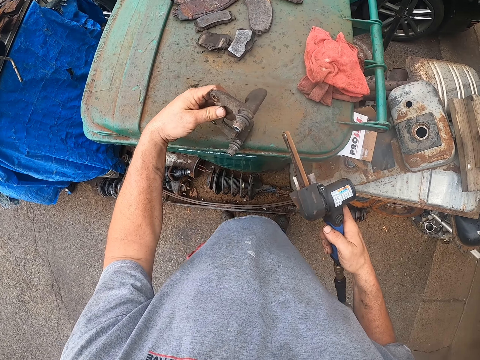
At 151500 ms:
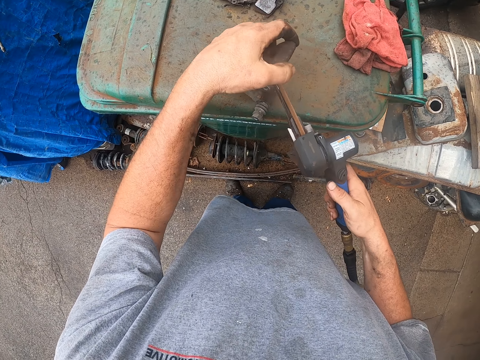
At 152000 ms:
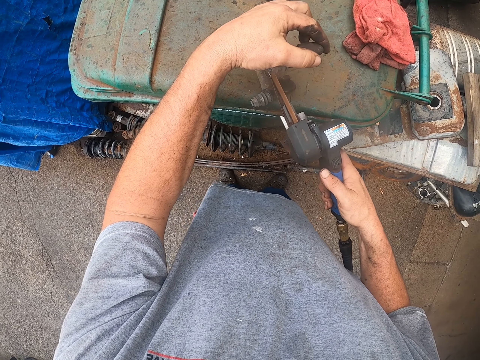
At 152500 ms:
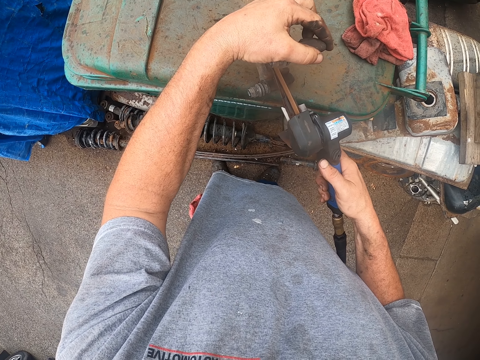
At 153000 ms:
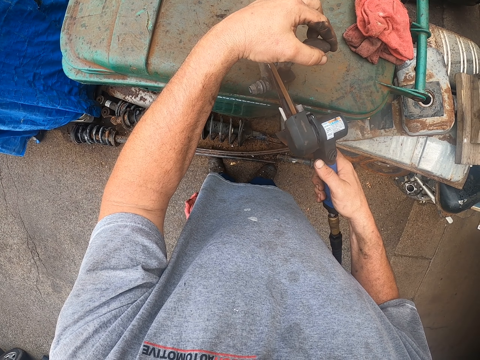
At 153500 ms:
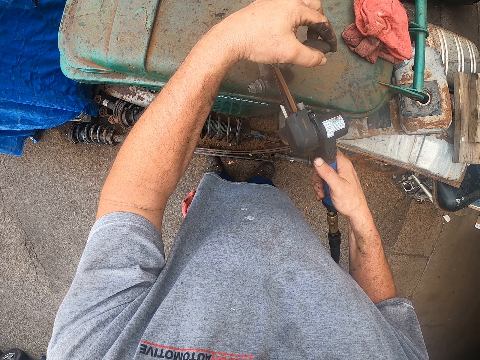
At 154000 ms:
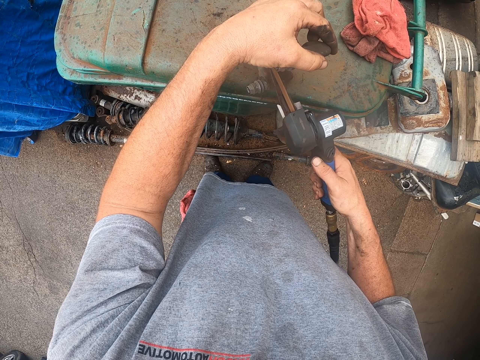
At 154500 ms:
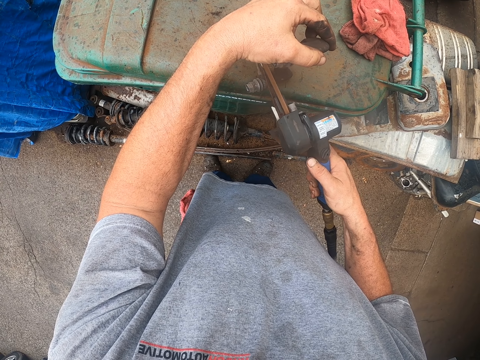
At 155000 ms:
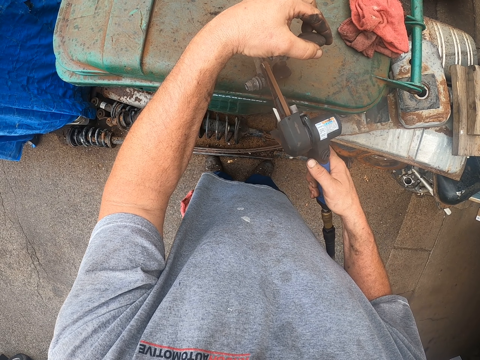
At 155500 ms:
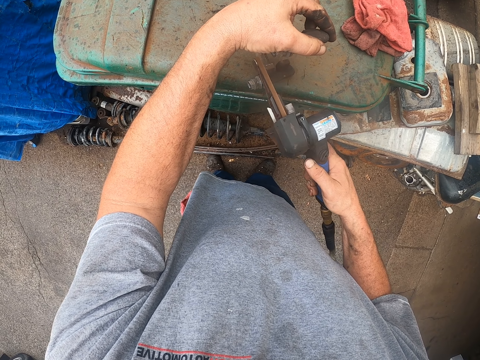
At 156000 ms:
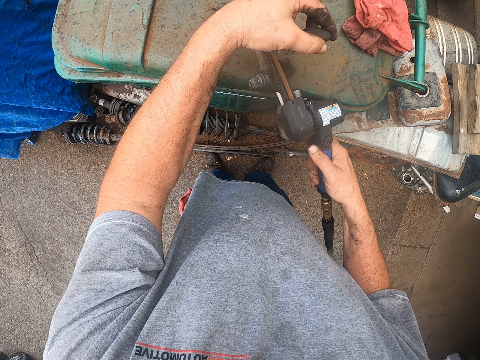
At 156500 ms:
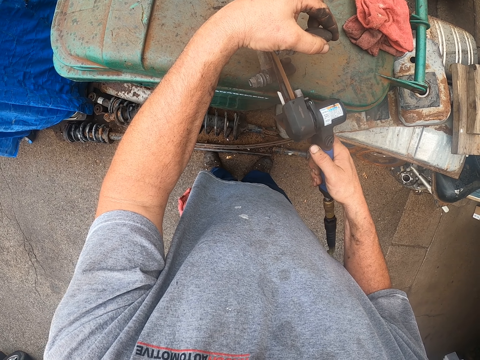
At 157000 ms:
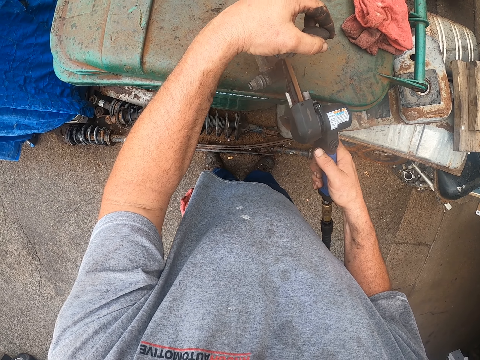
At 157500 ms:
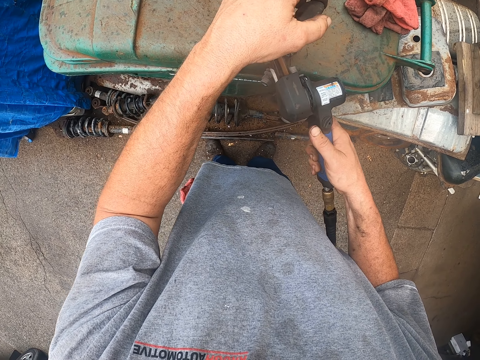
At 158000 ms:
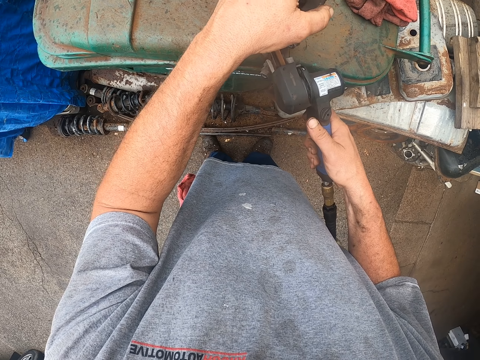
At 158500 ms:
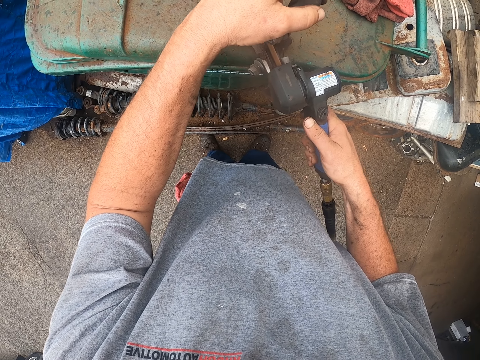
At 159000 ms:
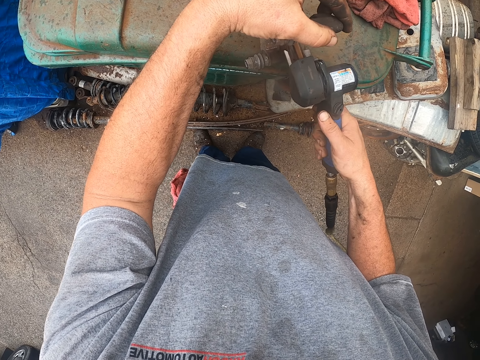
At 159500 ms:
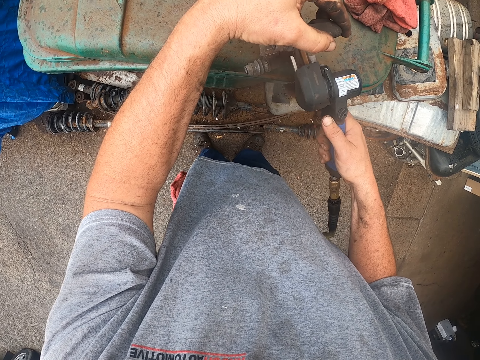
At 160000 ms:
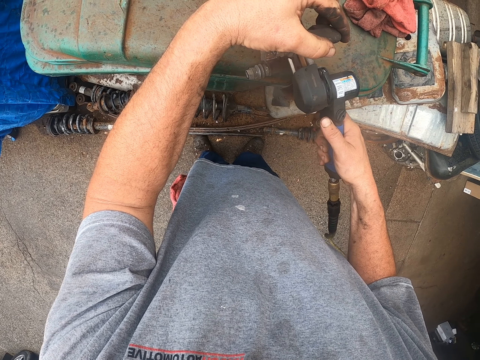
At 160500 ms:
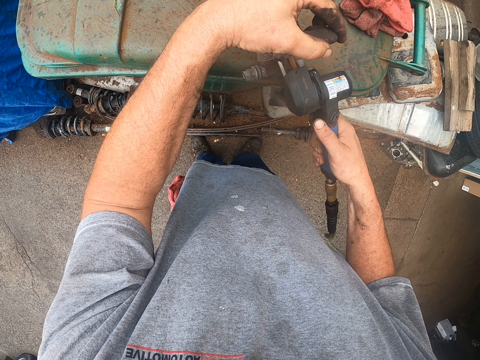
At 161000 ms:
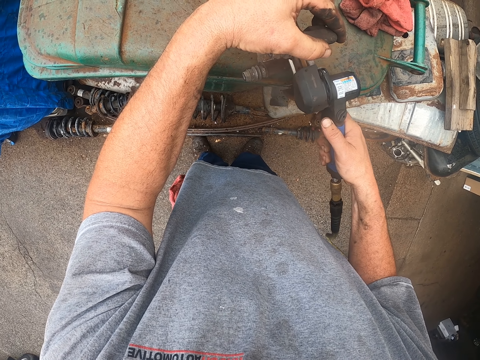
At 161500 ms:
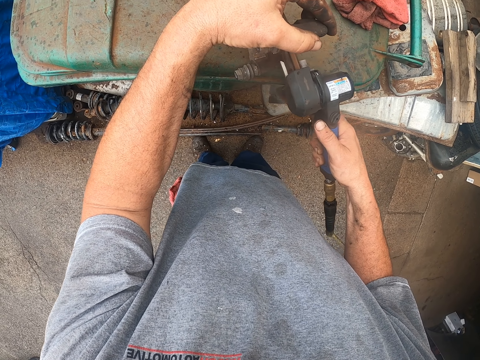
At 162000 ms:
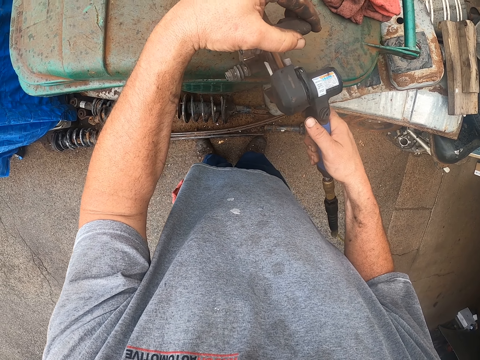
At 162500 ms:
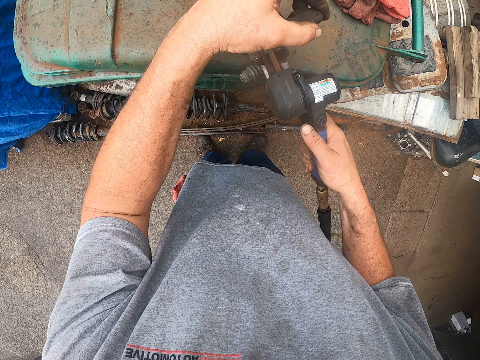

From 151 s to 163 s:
The camera wearer takes the brake disc part, blows the part of the brake disc and cleans something.

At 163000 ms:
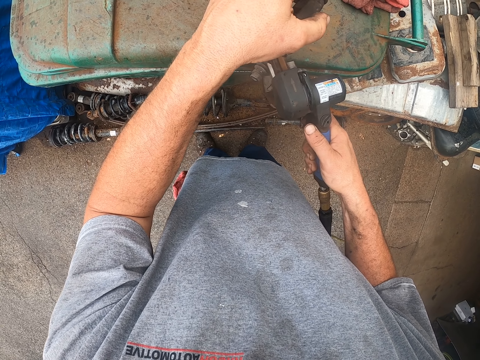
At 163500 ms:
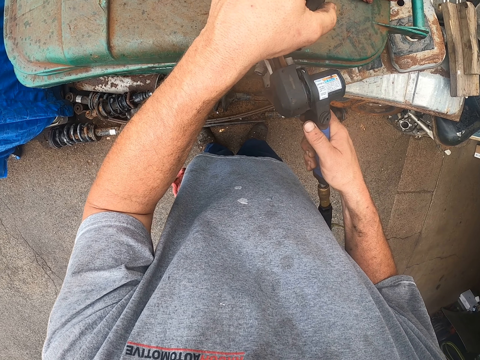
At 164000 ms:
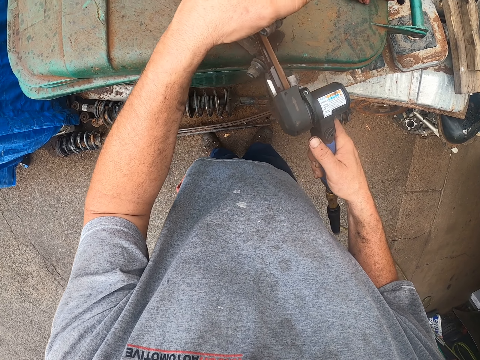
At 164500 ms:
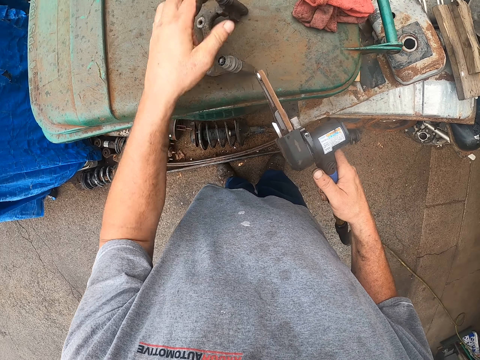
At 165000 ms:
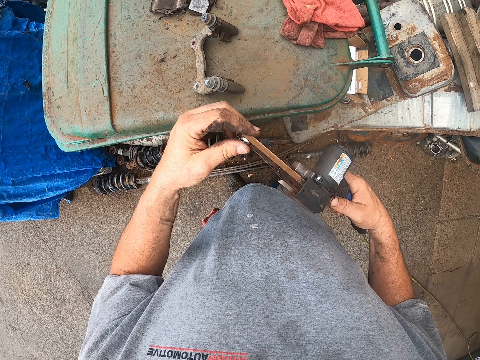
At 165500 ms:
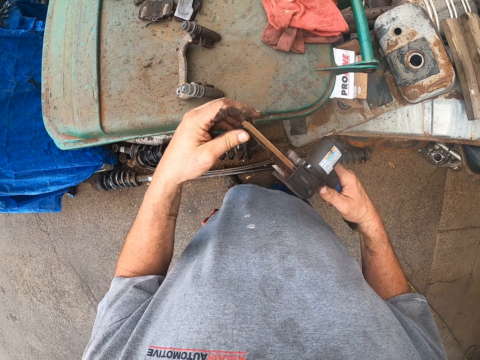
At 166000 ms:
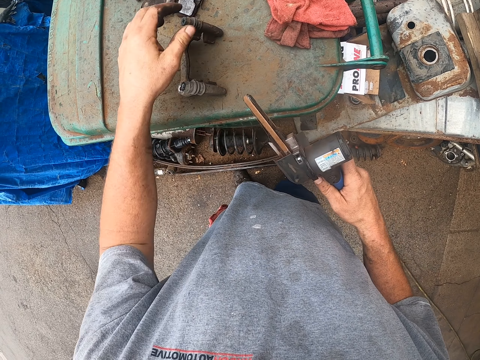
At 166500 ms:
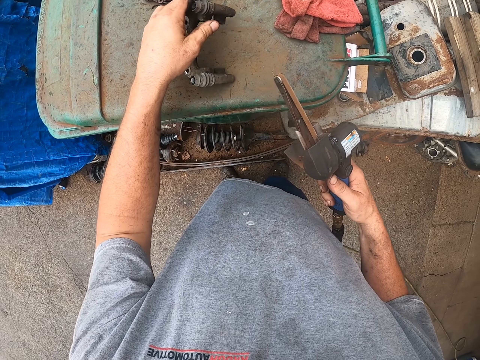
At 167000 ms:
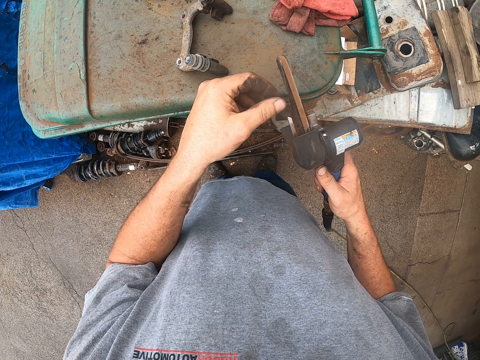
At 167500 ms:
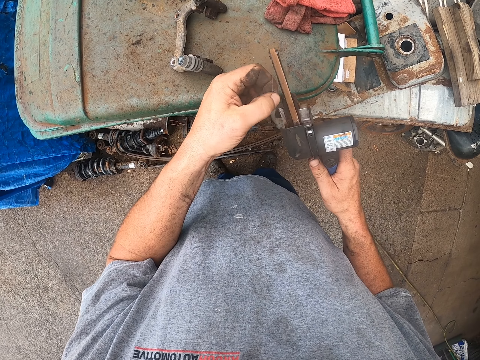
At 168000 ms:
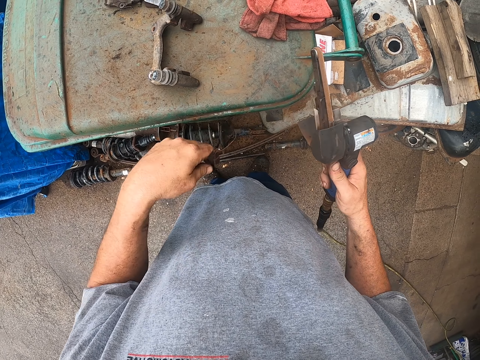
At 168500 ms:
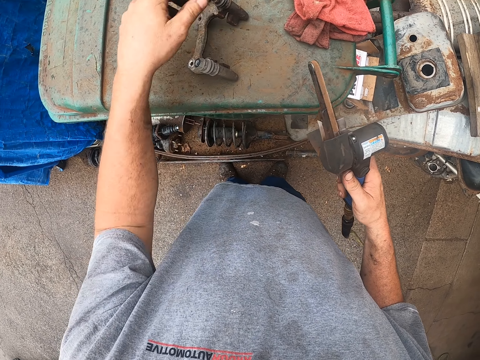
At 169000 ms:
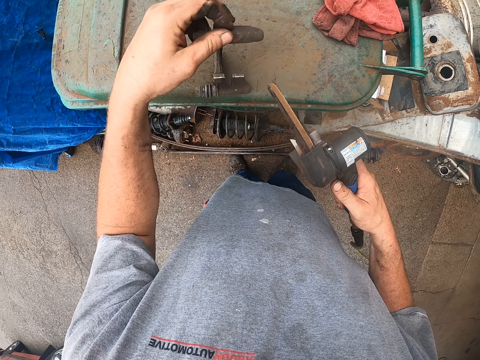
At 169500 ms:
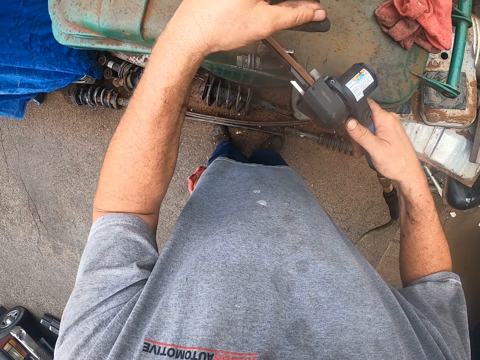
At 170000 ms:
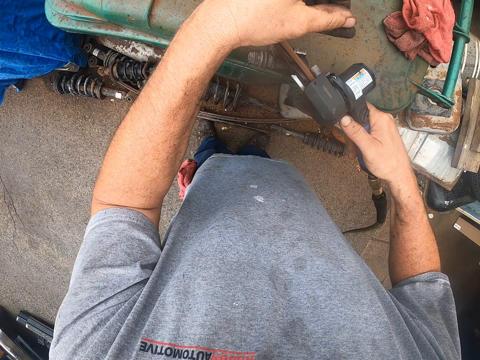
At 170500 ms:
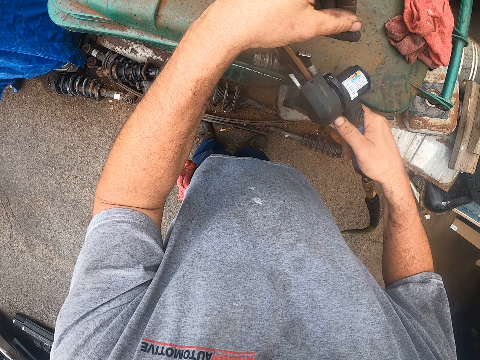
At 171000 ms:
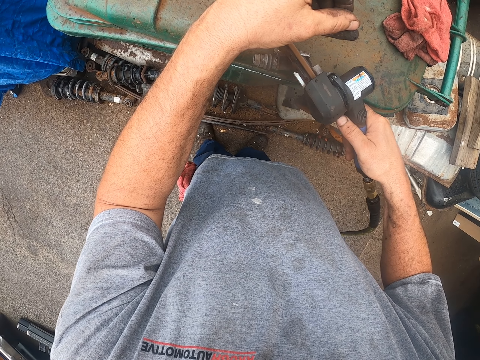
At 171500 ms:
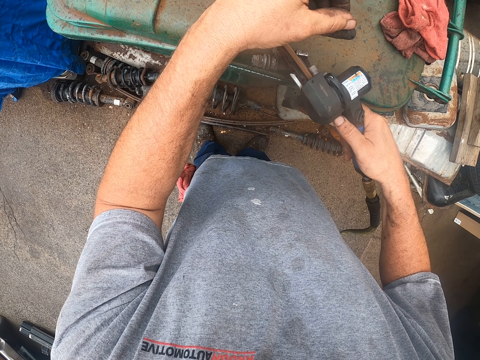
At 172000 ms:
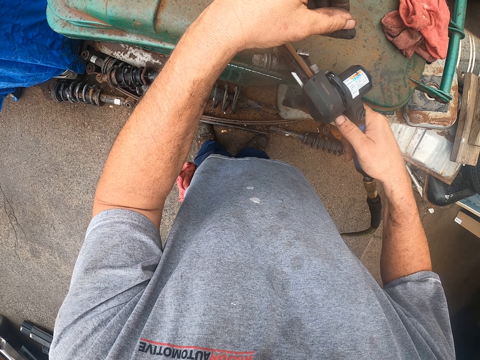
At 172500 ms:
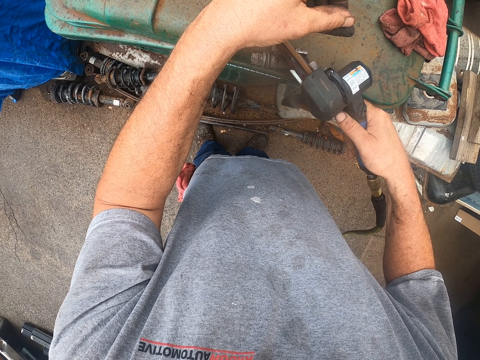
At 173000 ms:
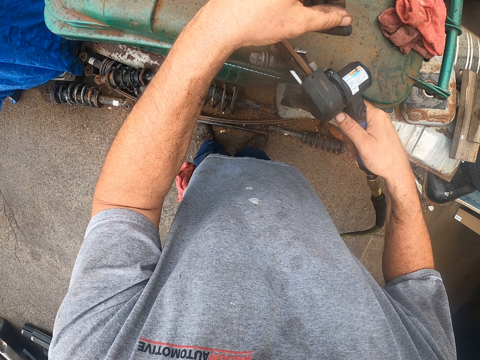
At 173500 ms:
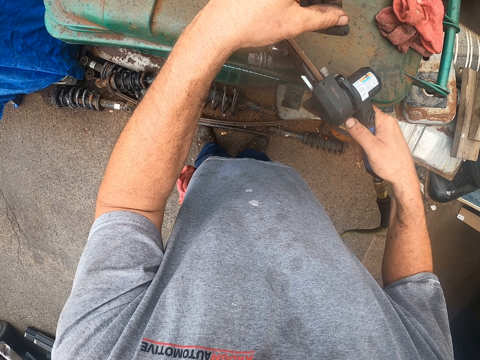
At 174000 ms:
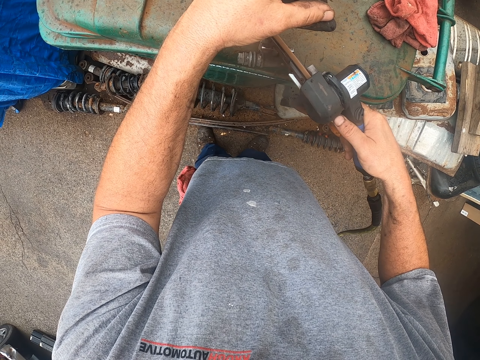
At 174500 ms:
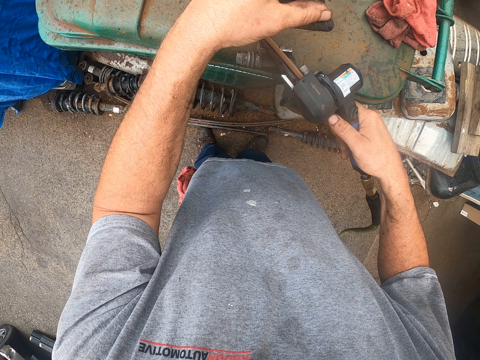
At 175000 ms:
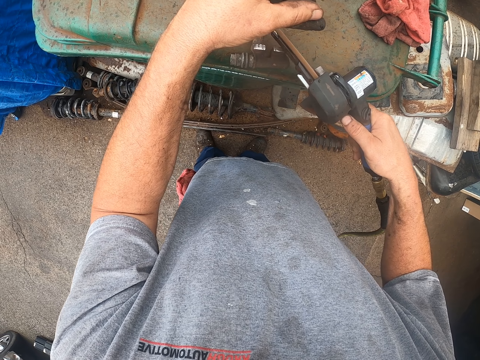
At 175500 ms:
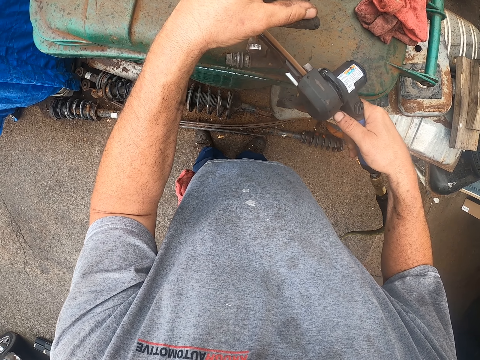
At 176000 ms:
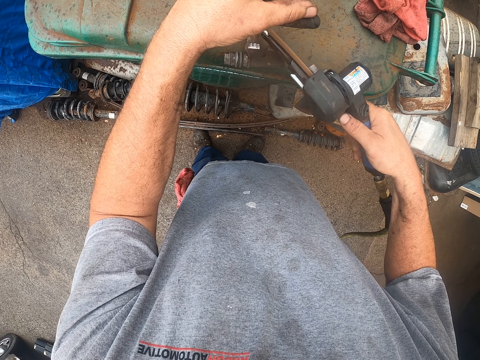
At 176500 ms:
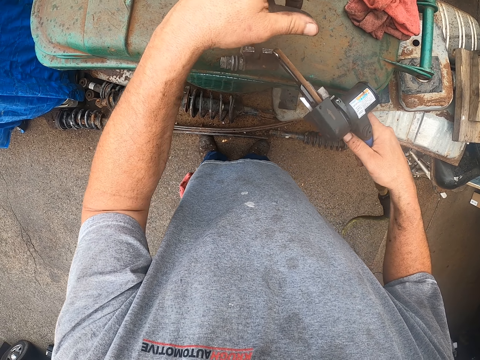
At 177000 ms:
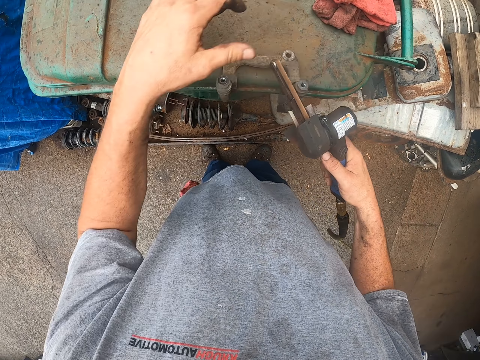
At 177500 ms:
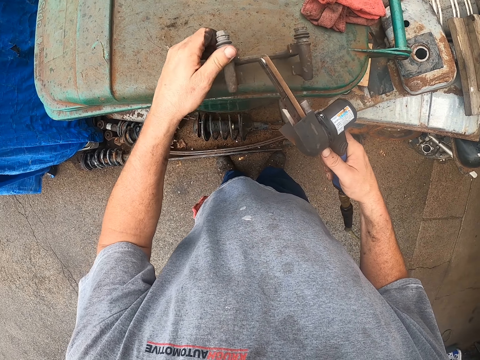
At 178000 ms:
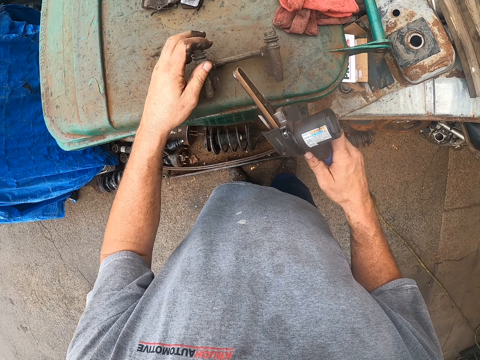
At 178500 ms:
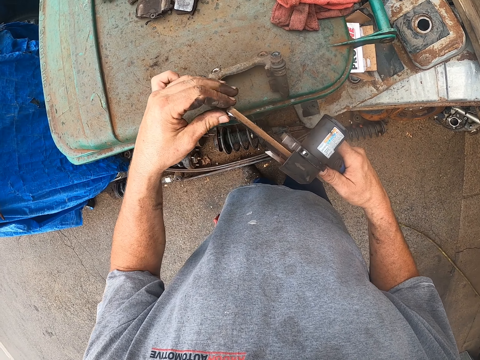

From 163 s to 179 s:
The camera wearer places part of the brake disc on top of the dustbin. They touch part of the blower. They touch the brake disc part. They touch part of the blower. They drop down something. They take part of the brake disc. They blow the part of the brake disc. They turn part of the brake disc.
